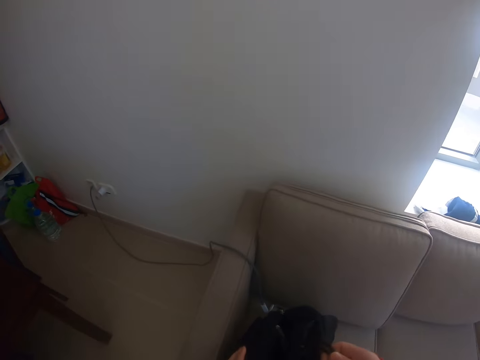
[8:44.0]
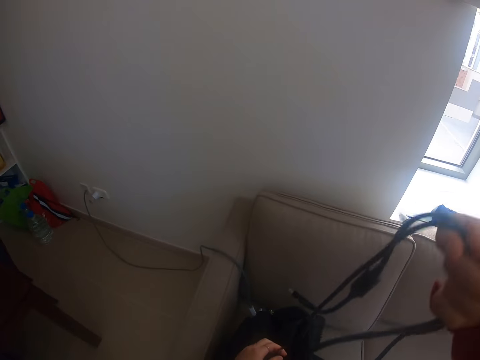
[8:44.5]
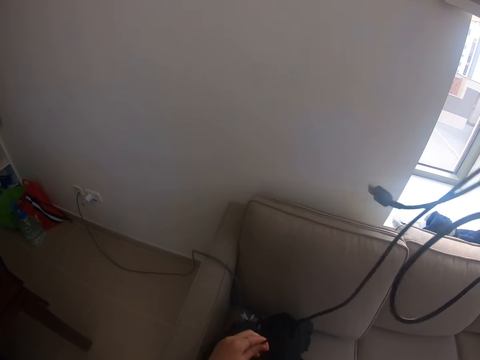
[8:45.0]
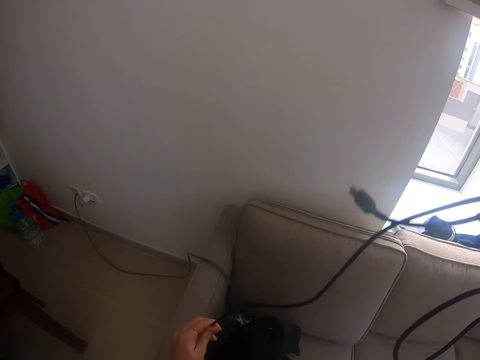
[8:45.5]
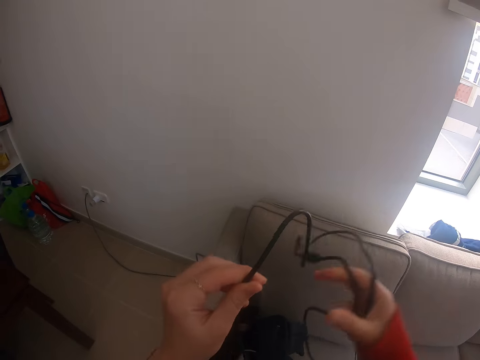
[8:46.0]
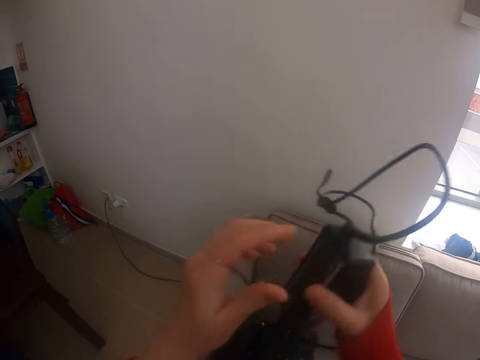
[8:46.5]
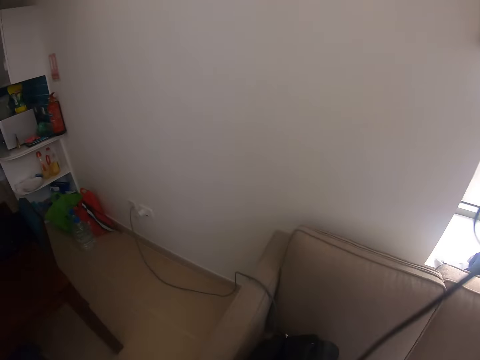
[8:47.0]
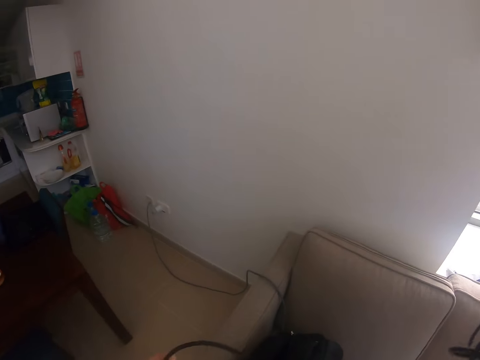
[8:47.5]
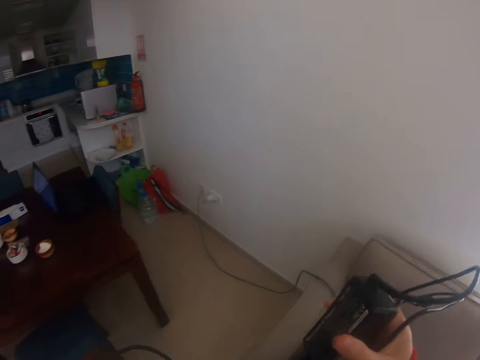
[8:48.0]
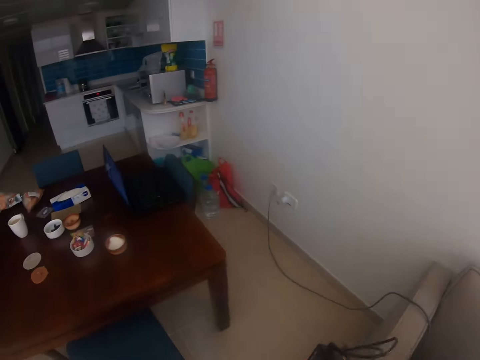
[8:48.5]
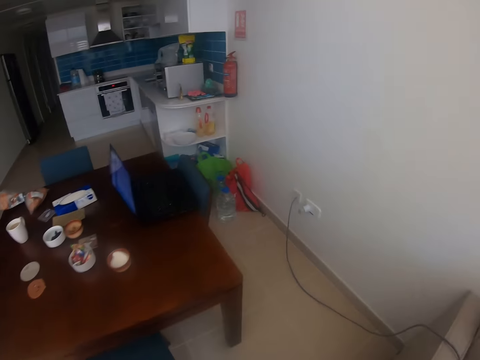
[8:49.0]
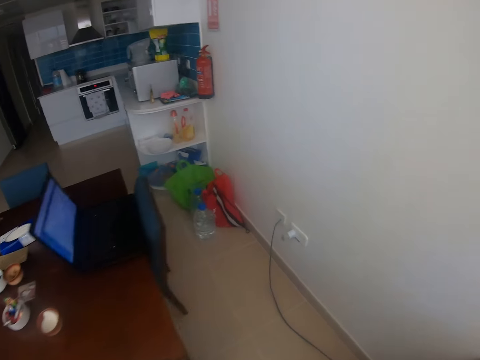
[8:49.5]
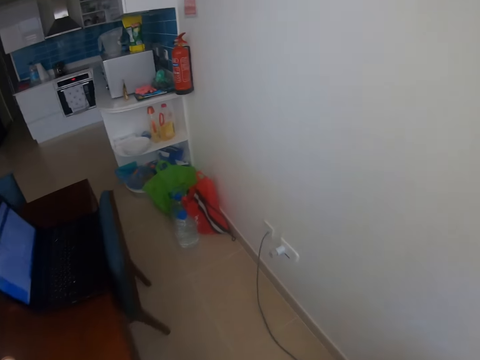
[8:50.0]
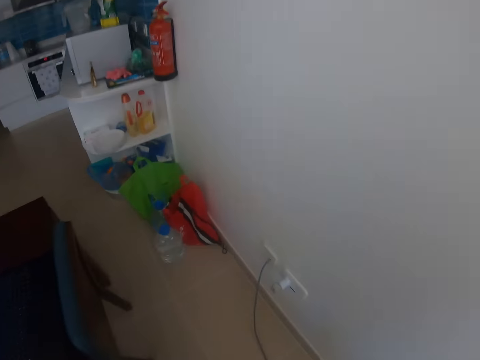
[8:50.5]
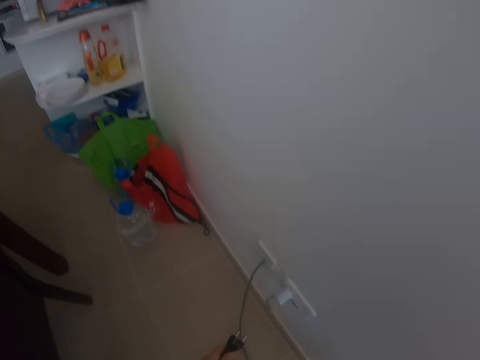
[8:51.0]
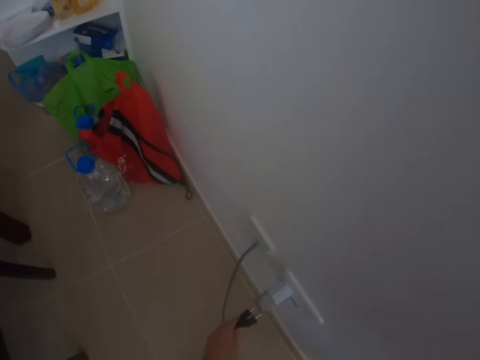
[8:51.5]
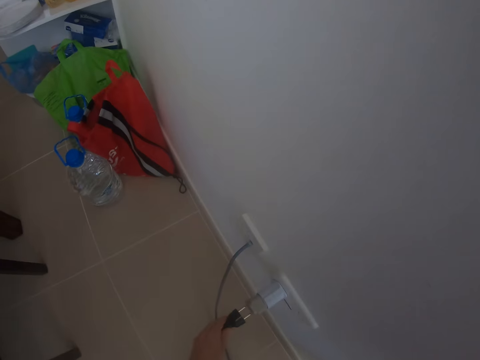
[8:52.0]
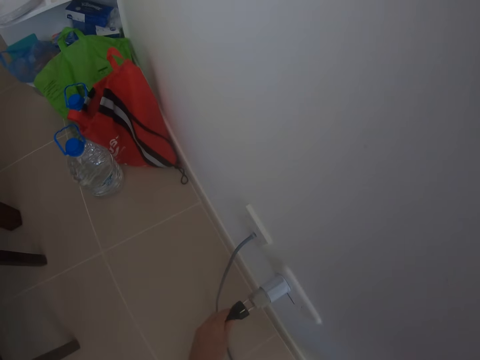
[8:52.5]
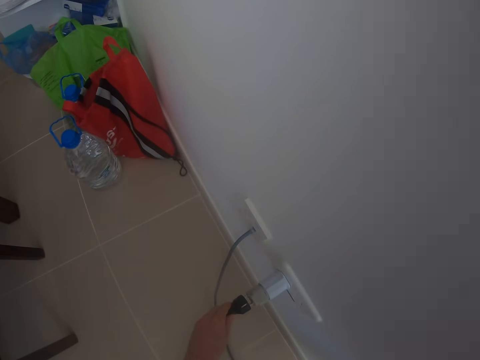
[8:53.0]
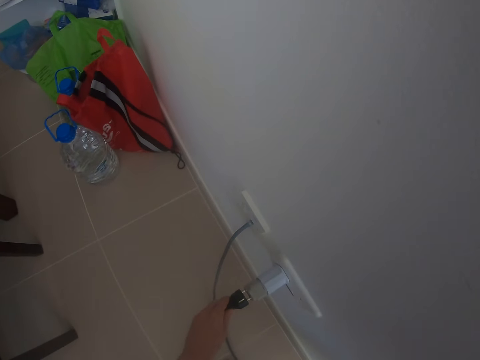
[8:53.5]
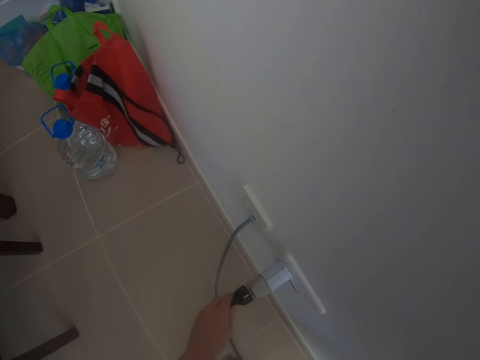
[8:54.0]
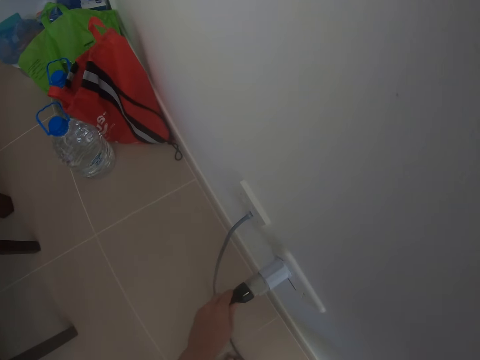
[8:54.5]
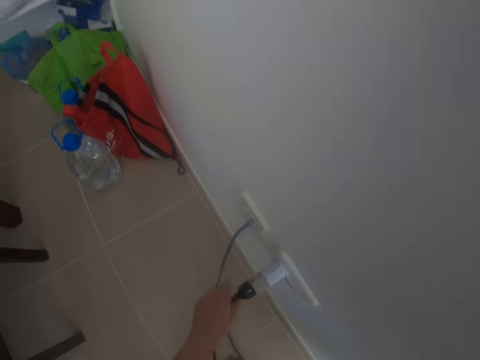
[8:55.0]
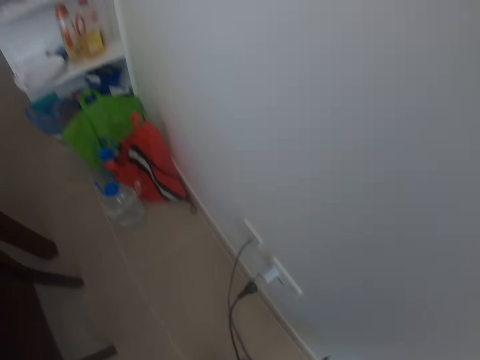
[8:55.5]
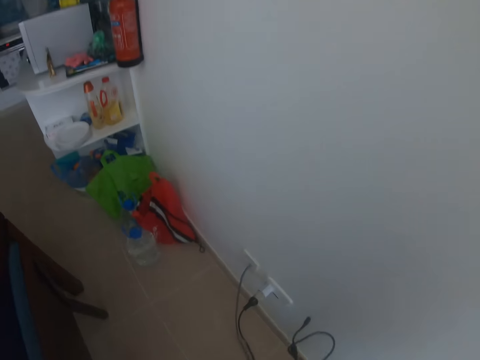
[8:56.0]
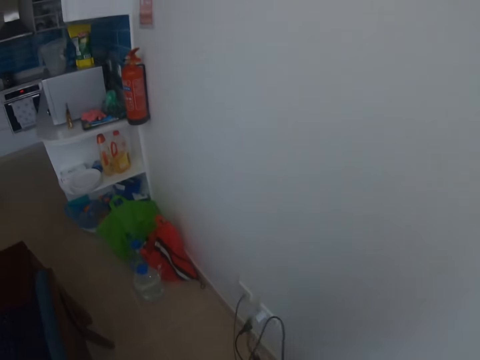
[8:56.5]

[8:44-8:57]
The camera wearer removes the laptop charger in the bag. They plug one side of the charger to the socket.

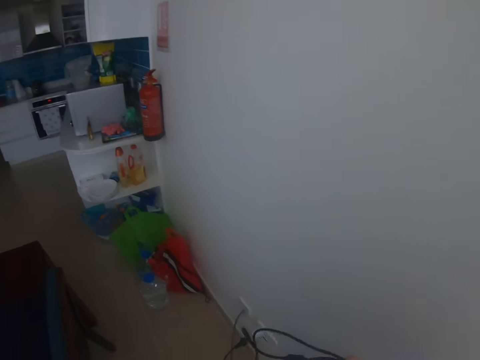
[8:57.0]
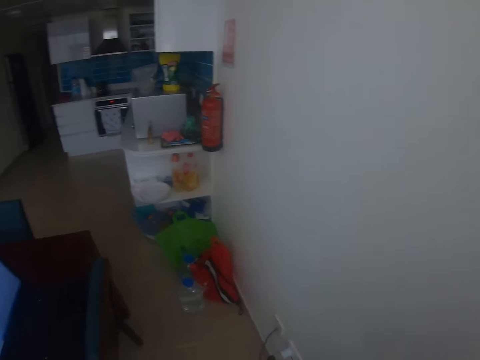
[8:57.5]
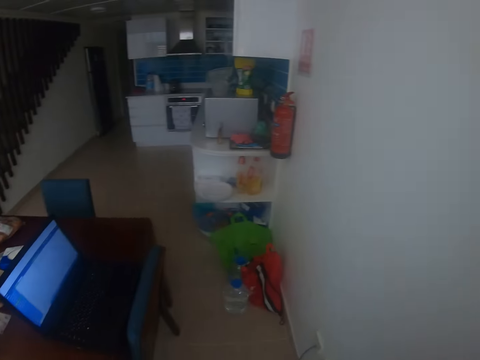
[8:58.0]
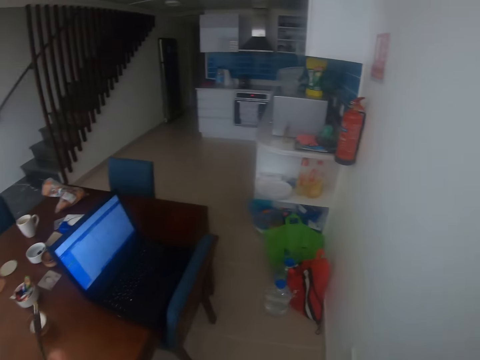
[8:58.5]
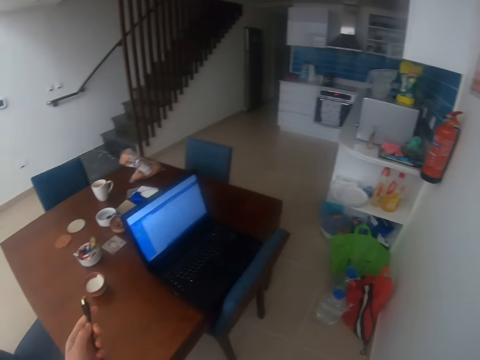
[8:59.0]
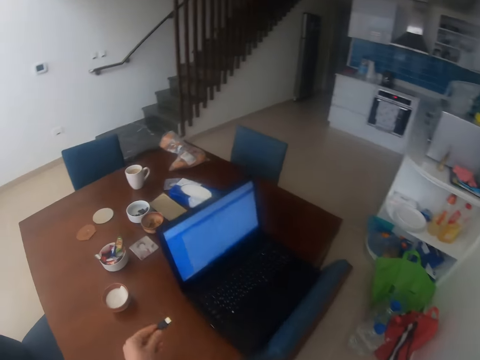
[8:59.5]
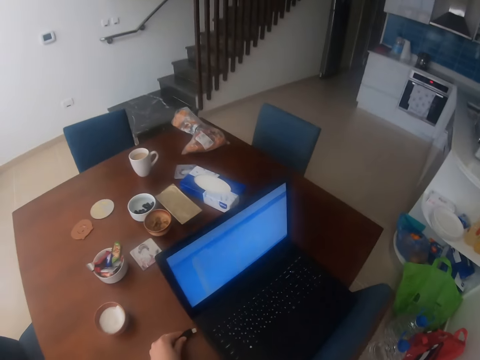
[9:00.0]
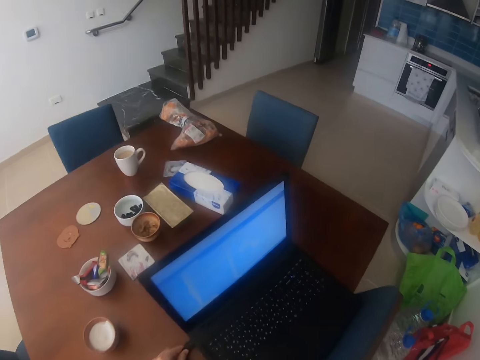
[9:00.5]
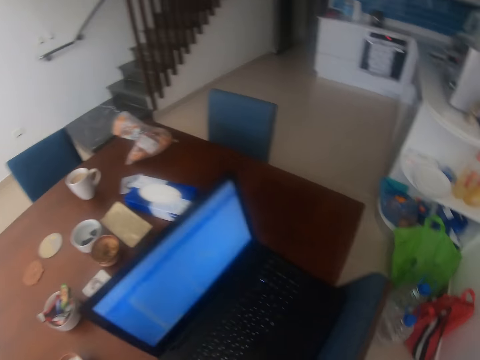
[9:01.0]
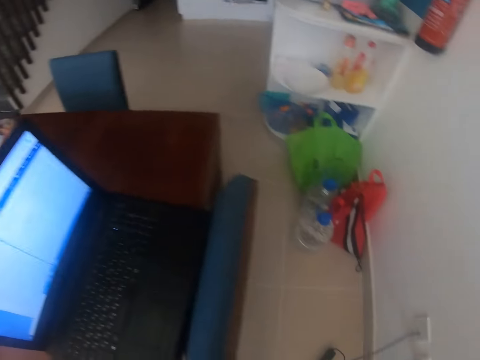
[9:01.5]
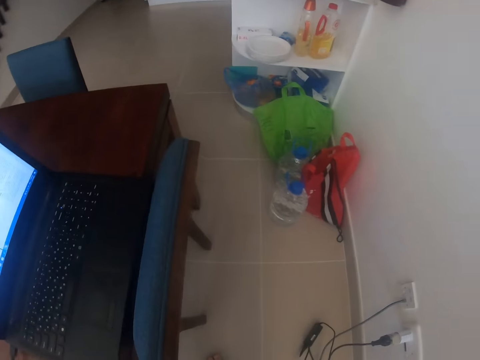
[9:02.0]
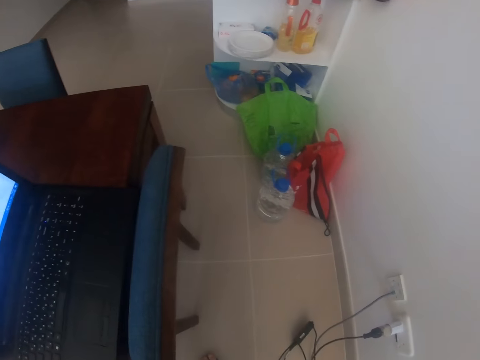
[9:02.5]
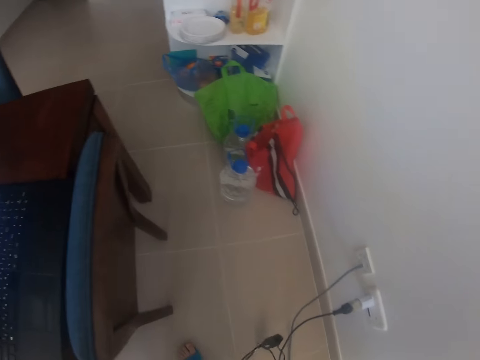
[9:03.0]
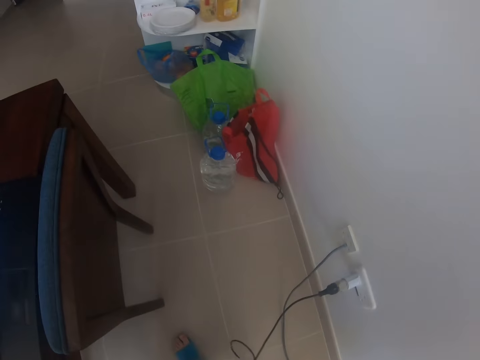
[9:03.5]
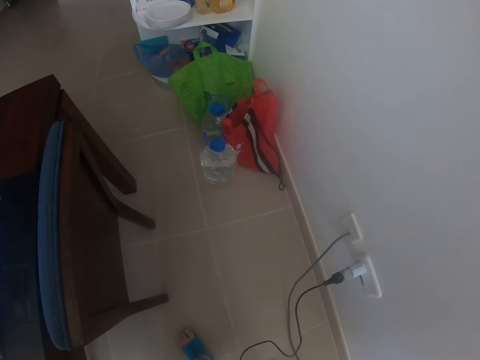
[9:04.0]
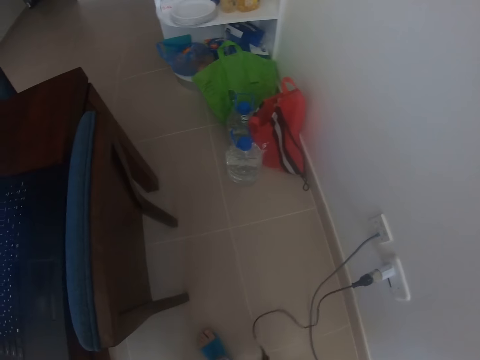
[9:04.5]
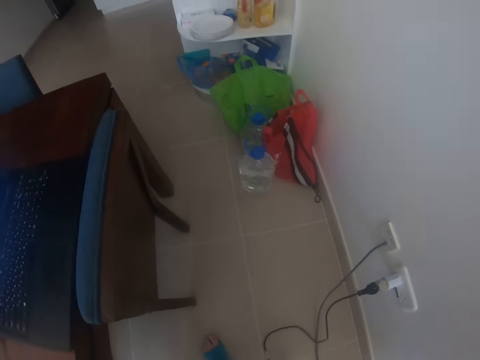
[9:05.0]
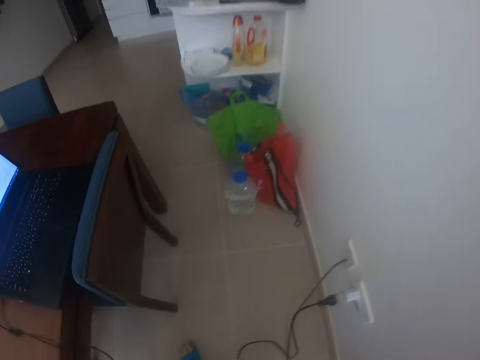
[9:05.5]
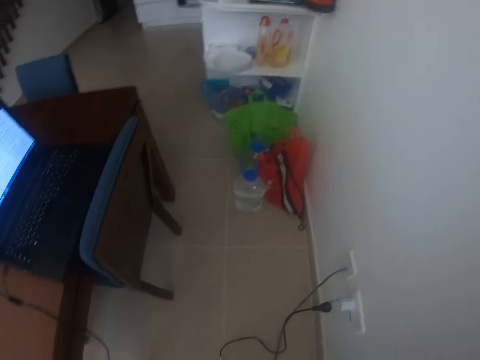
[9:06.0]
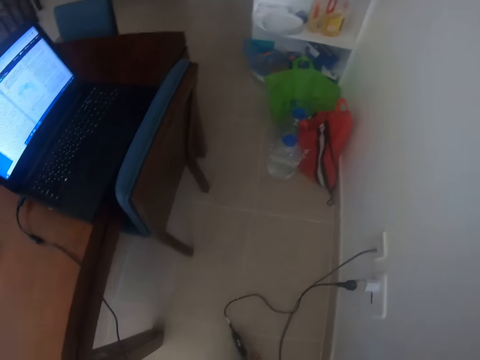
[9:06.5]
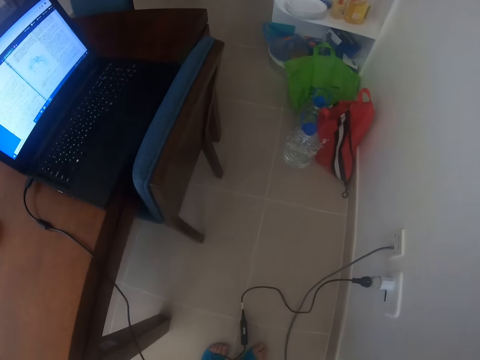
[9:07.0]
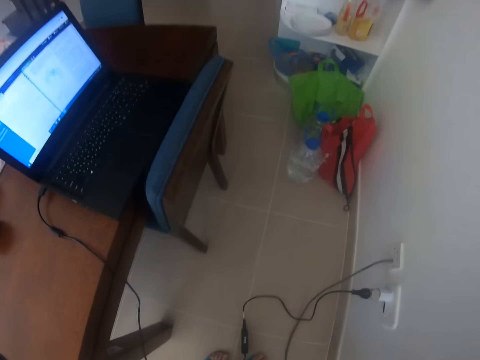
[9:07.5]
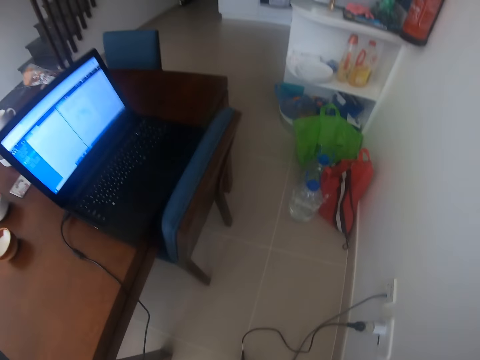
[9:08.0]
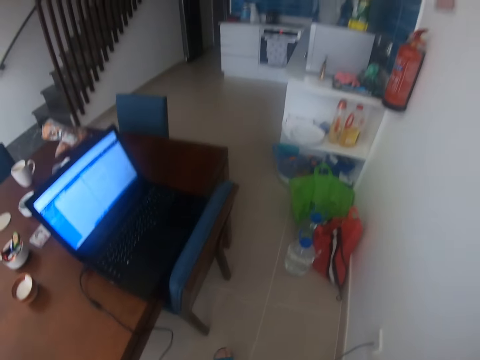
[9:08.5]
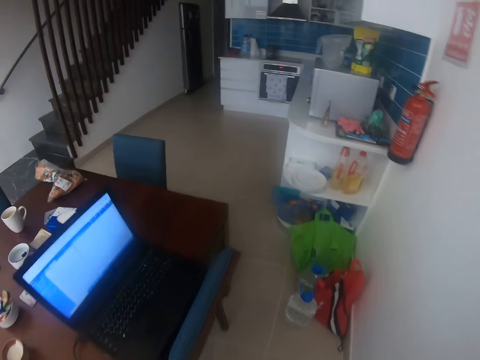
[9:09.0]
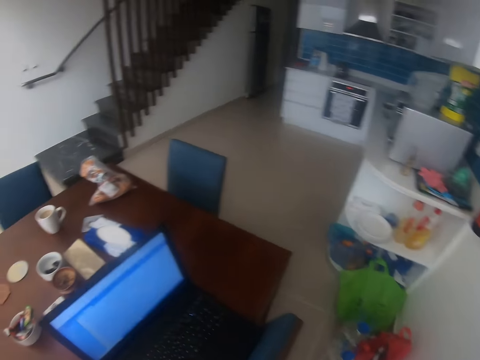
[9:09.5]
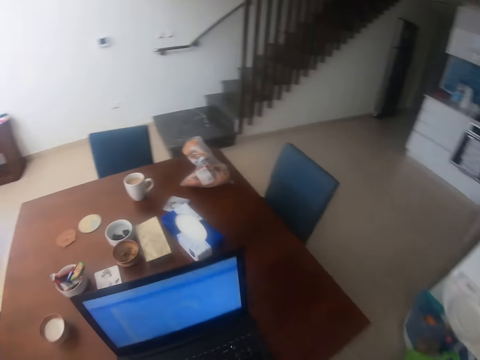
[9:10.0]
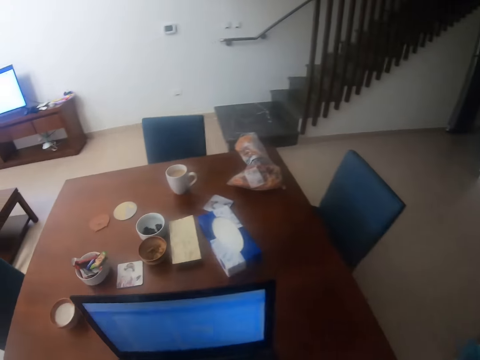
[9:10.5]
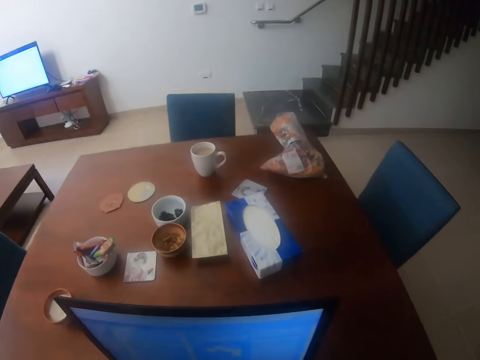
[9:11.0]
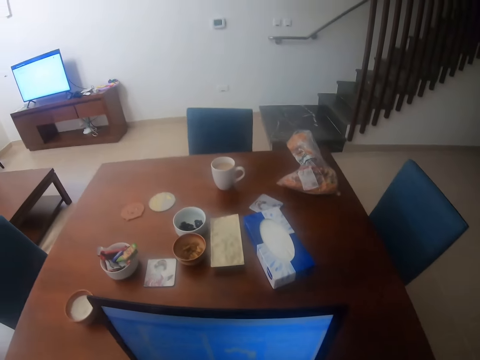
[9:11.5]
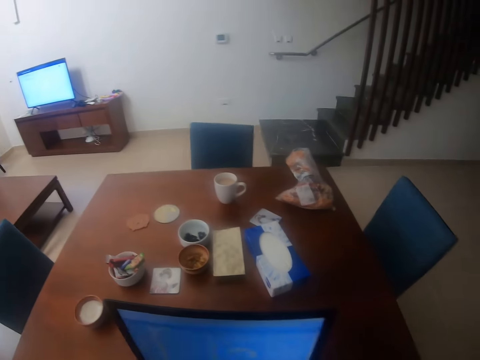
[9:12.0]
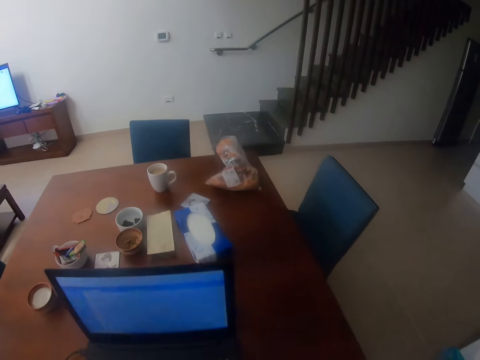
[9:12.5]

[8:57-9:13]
The camera wearer plugs the other side of the charger to the laptop. They untangle the charger. They move the chair.
